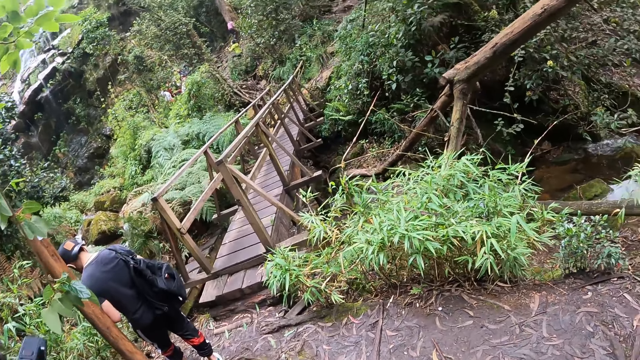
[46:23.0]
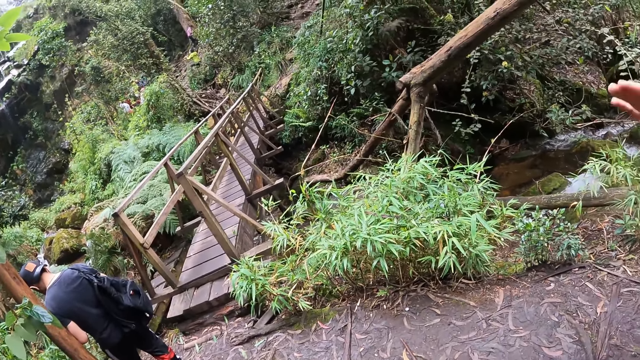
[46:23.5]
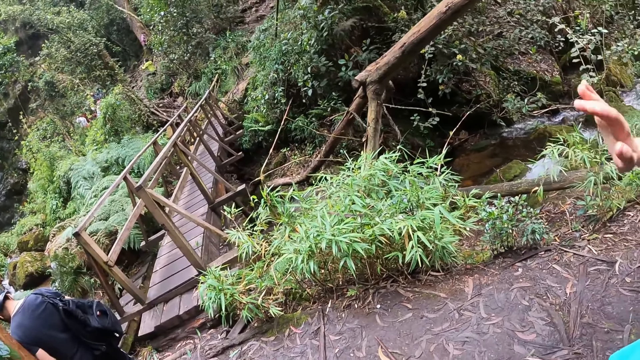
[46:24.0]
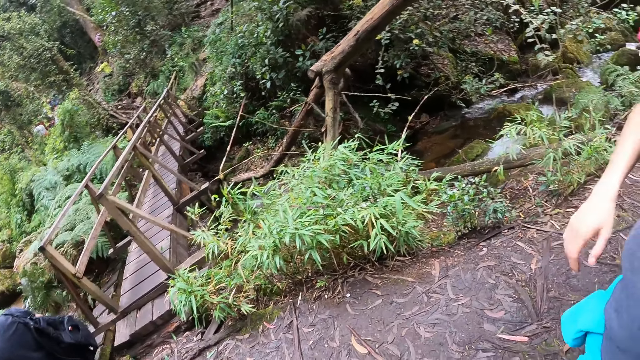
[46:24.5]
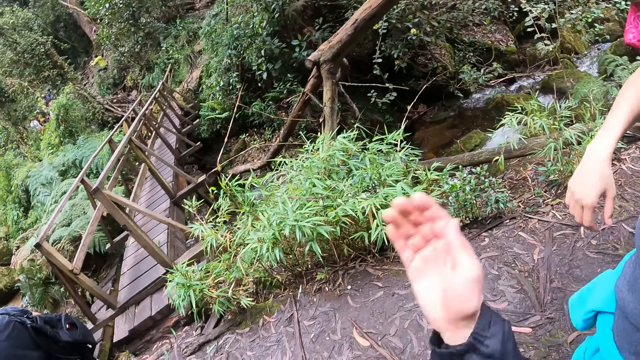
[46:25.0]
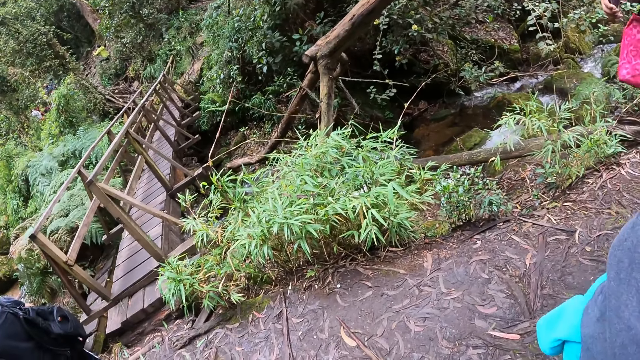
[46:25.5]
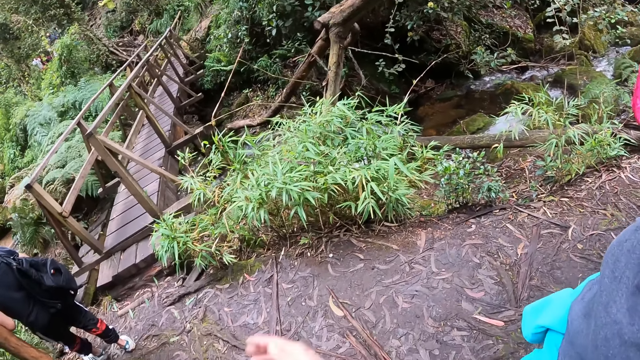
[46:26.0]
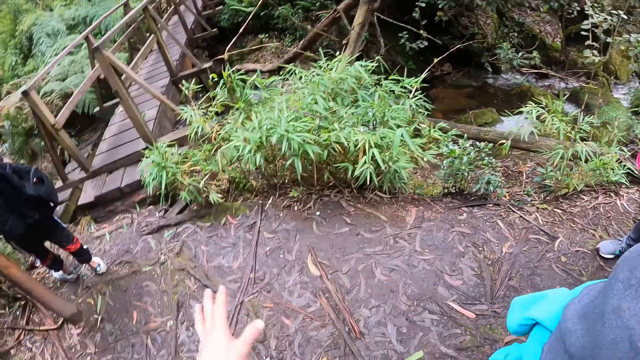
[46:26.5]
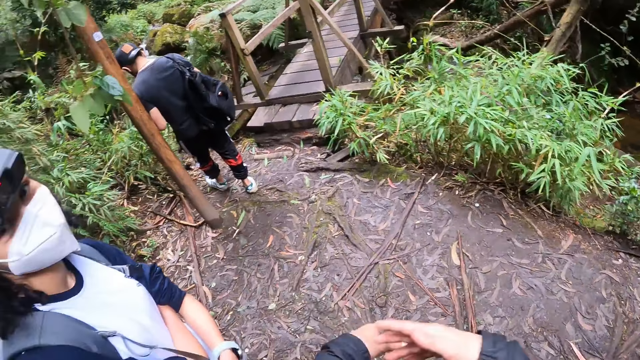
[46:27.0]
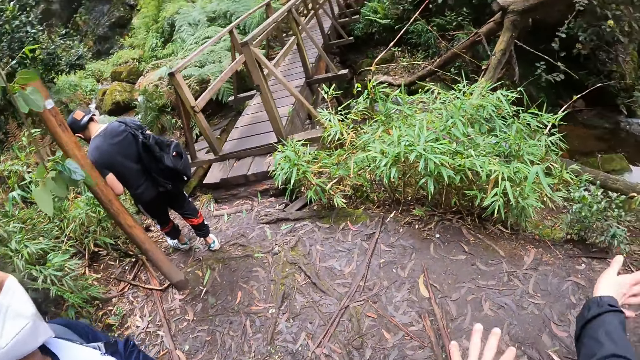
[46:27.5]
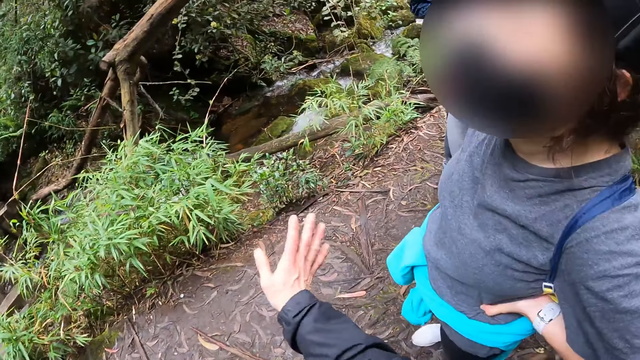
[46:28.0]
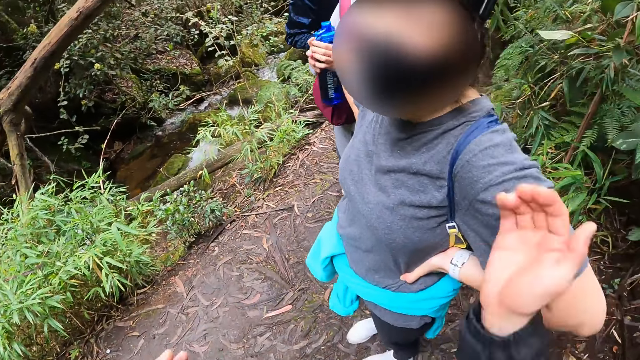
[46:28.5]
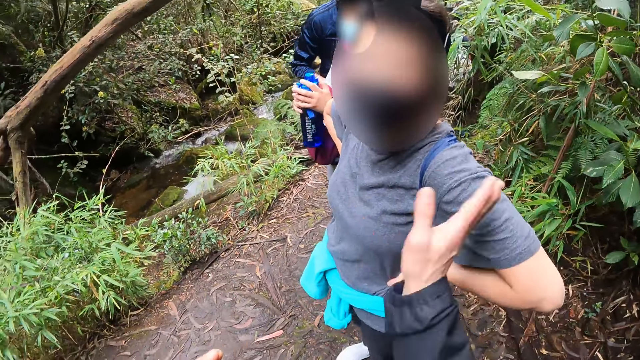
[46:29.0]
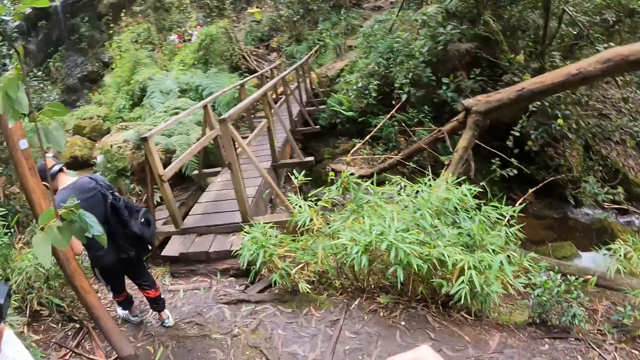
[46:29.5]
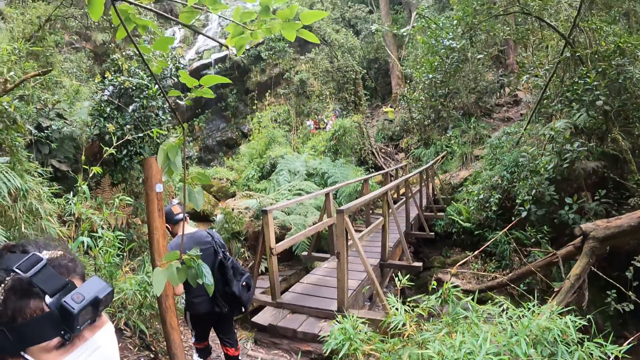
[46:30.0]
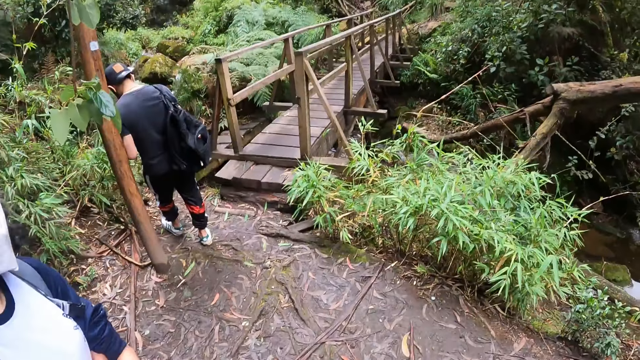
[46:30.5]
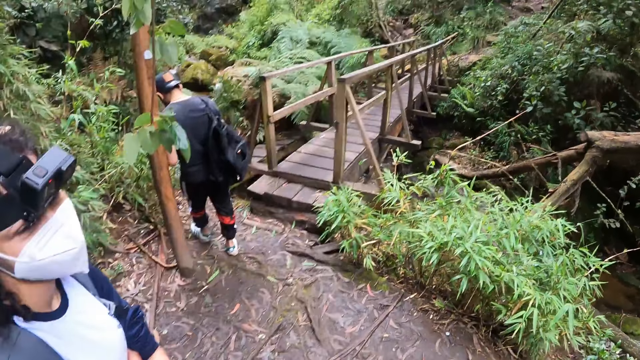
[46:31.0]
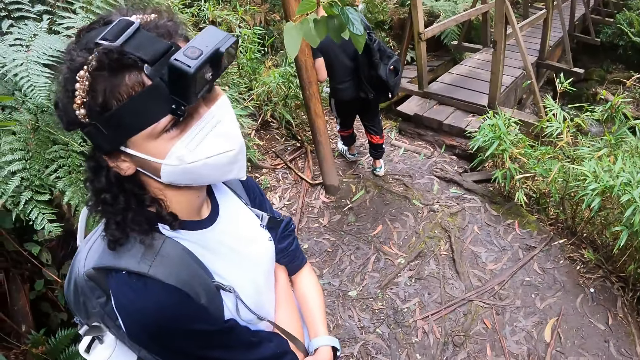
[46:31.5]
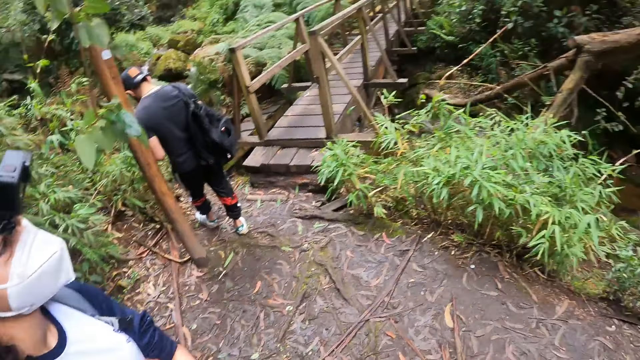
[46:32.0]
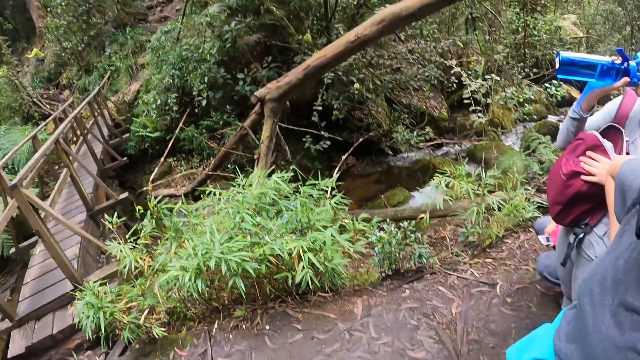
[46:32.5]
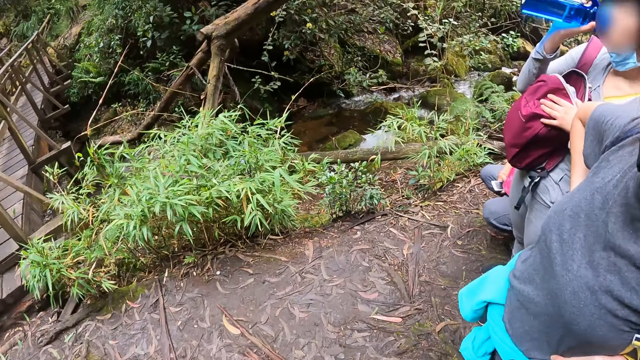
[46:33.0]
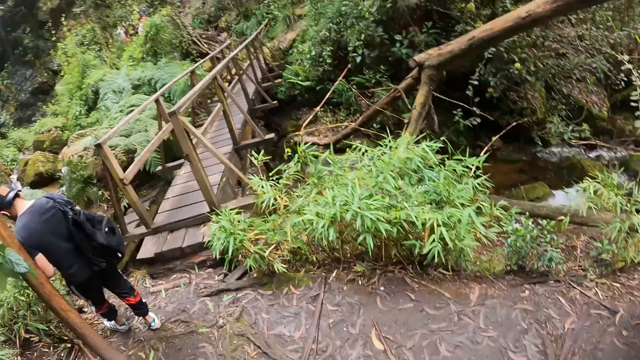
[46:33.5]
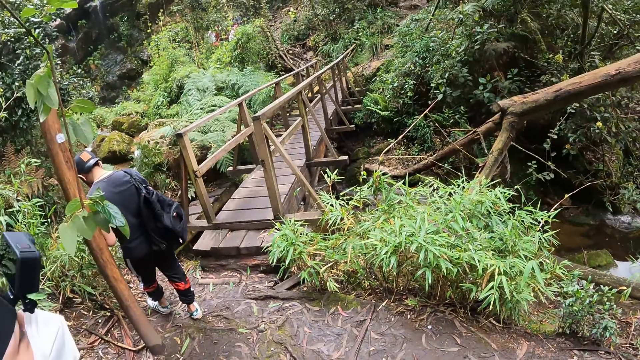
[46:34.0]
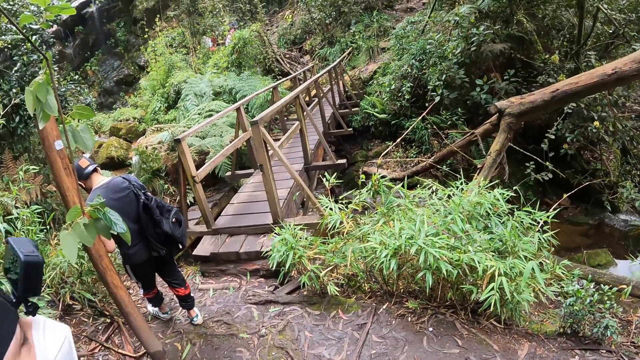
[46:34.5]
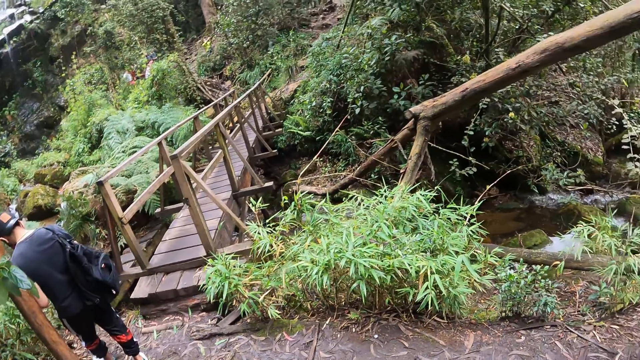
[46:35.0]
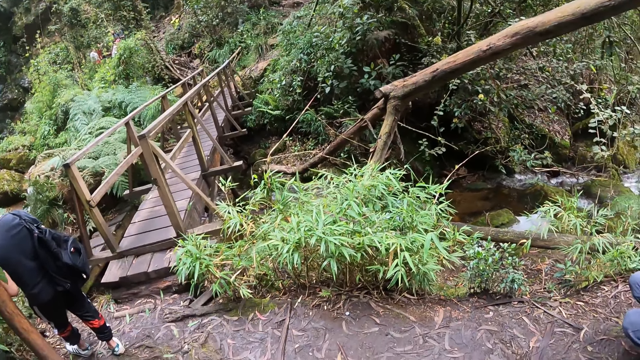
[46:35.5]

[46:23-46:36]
The camera wearer waves. They explain using hand gestures. They look around.

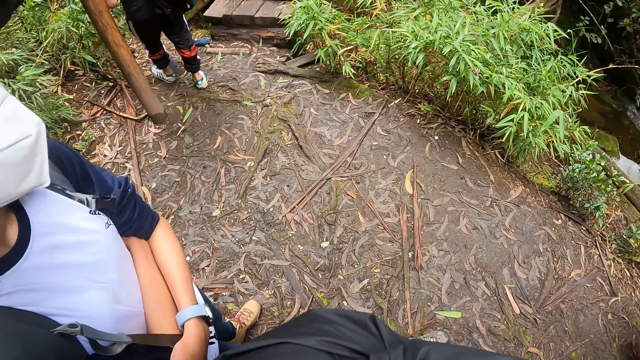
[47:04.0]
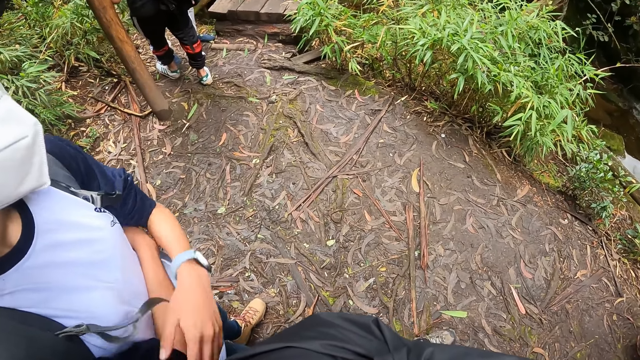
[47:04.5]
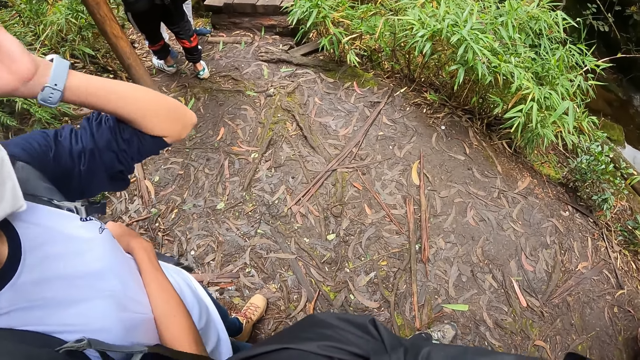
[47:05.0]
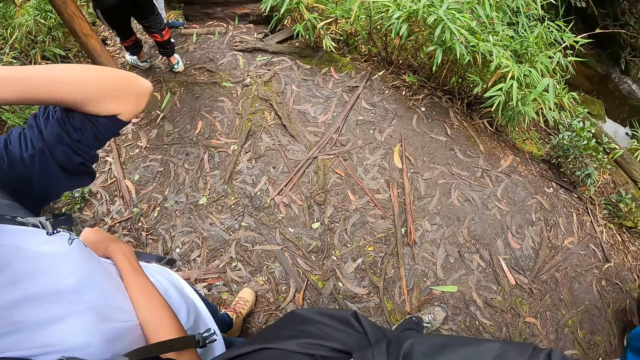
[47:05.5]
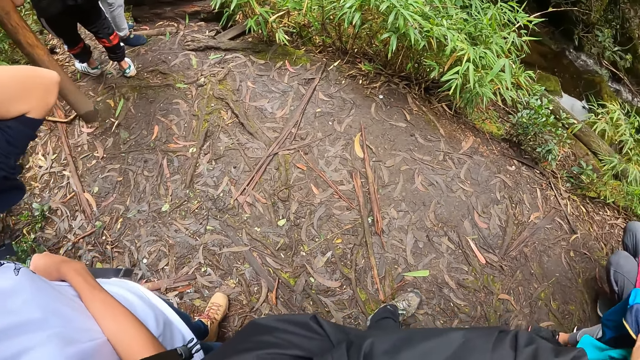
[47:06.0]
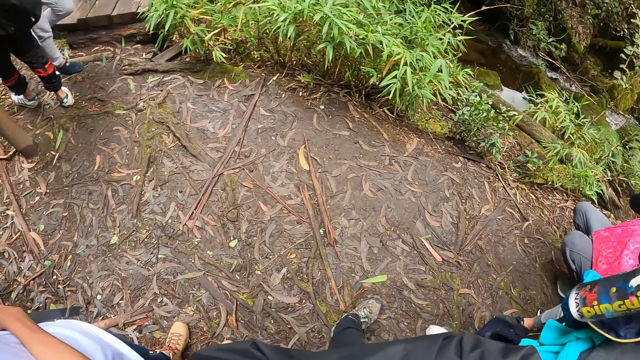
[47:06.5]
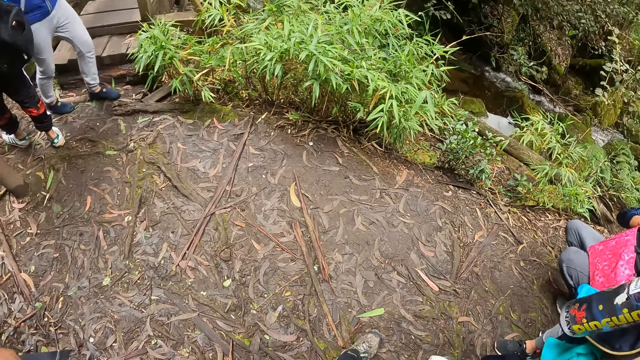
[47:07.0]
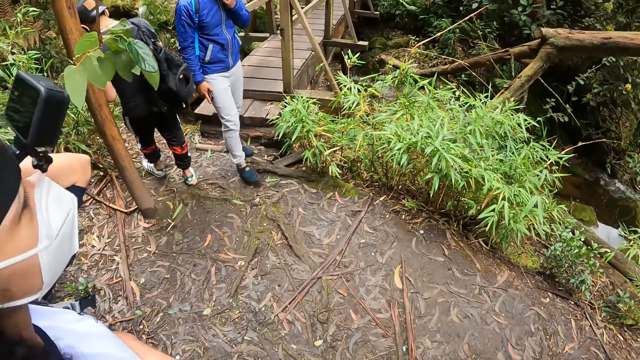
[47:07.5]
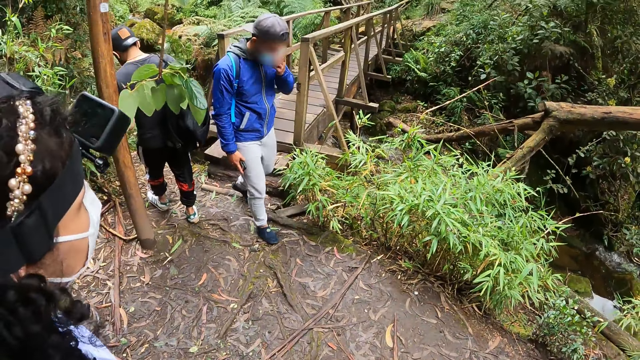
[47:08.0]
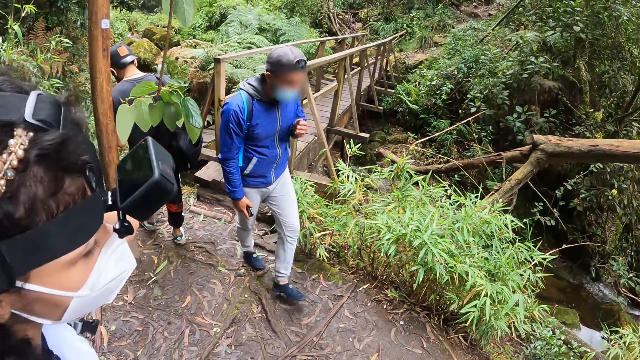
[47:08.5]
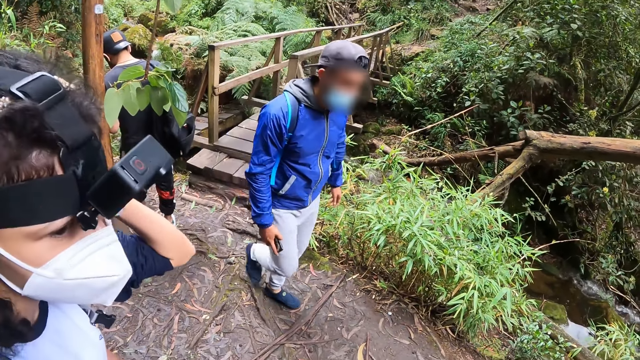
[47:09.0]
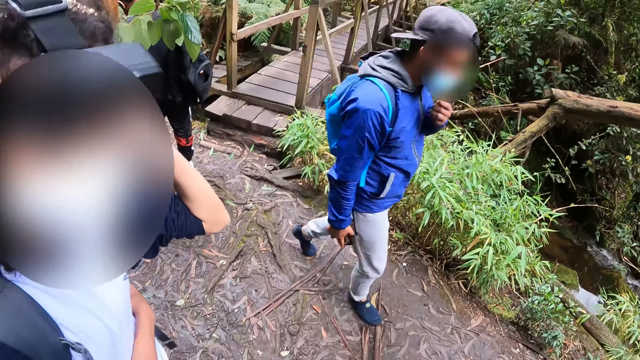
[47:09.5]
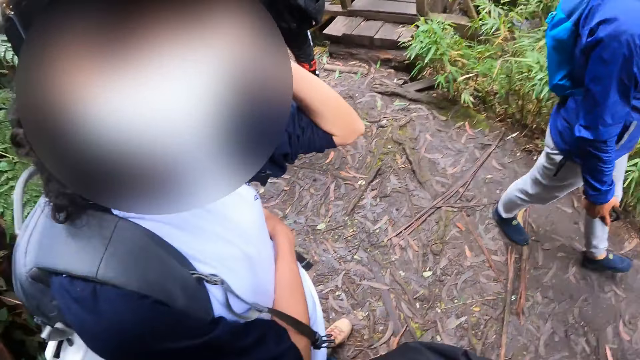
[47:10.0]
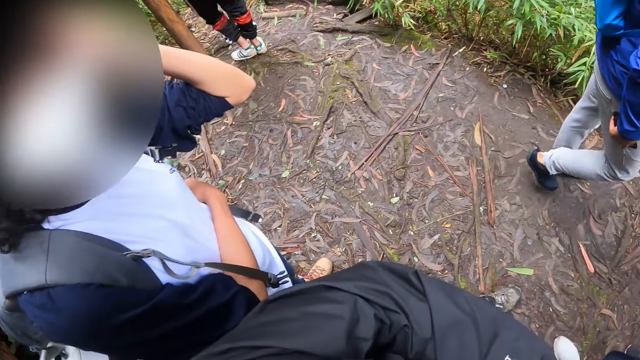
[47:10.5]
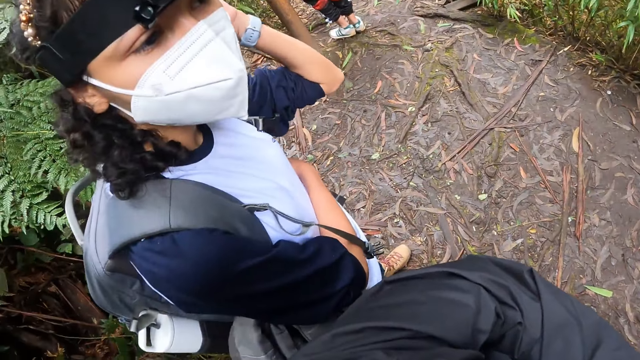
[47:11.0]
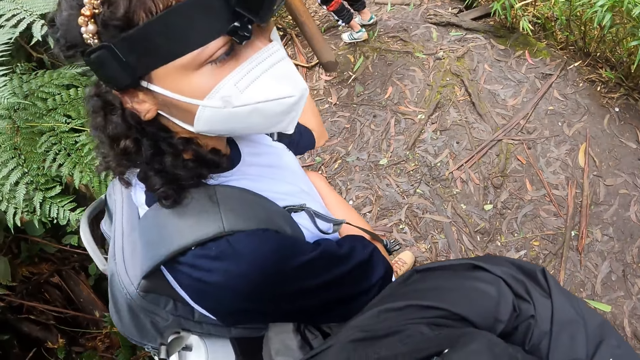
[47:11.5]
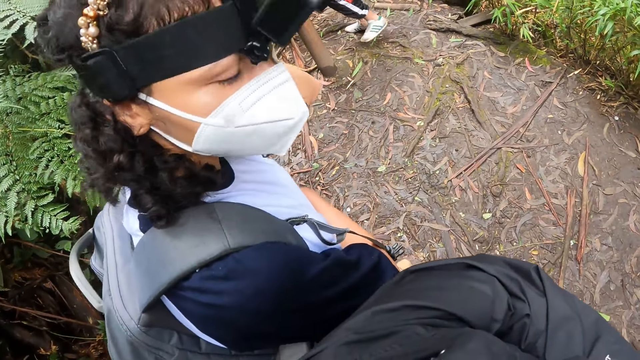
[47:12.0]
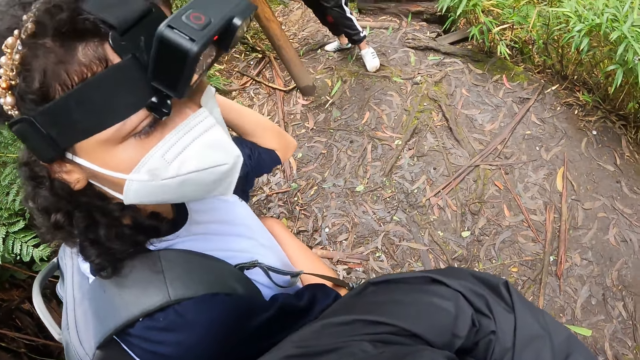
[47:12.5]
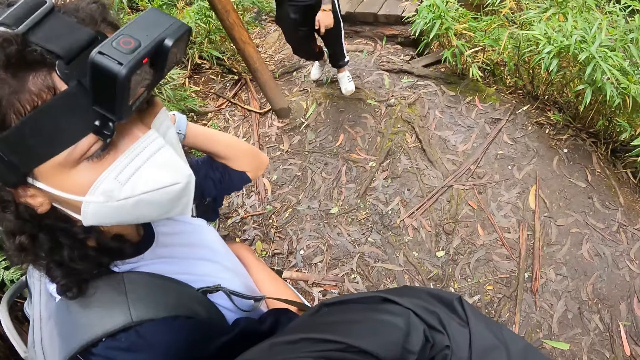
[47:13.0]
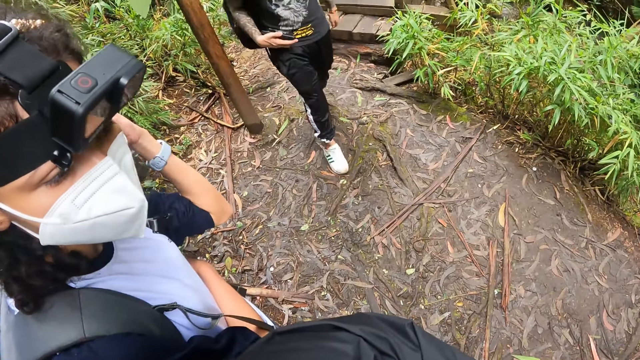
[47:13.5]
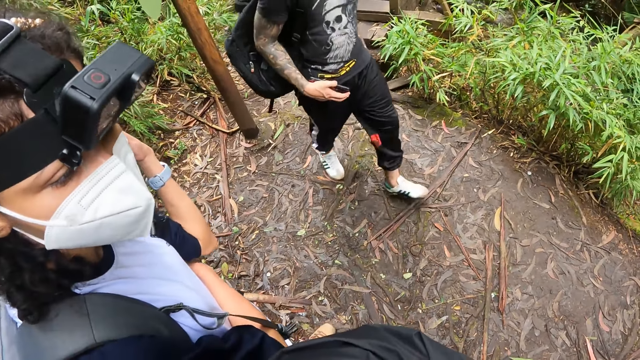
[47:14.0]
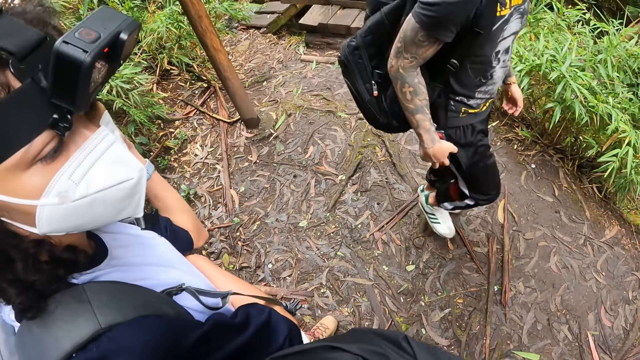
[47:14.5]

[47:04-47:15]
The woman touches her hair with her left hand.
